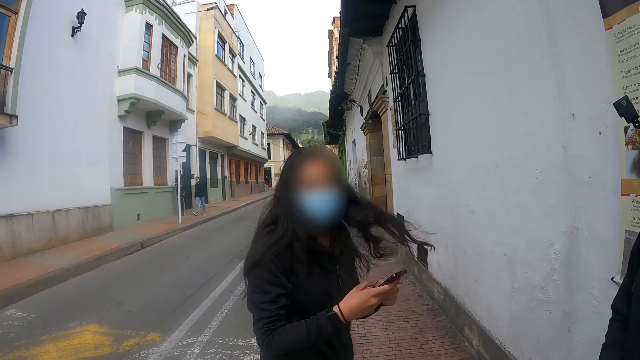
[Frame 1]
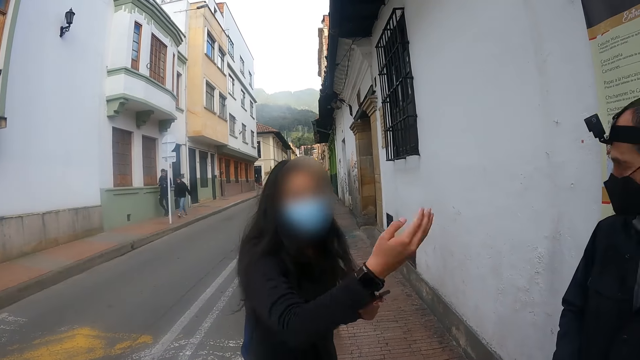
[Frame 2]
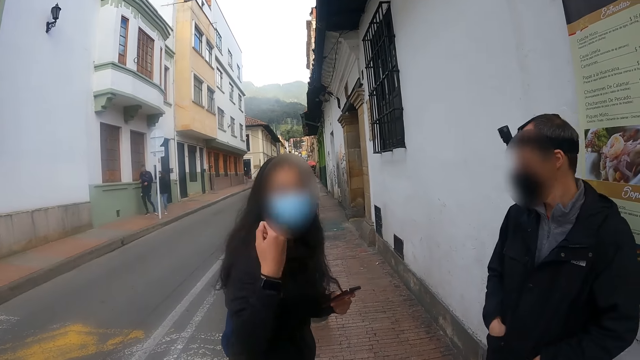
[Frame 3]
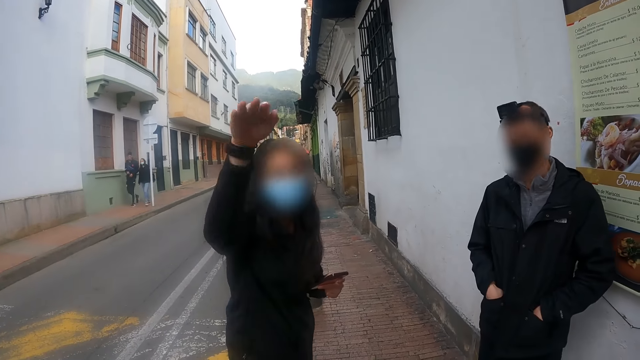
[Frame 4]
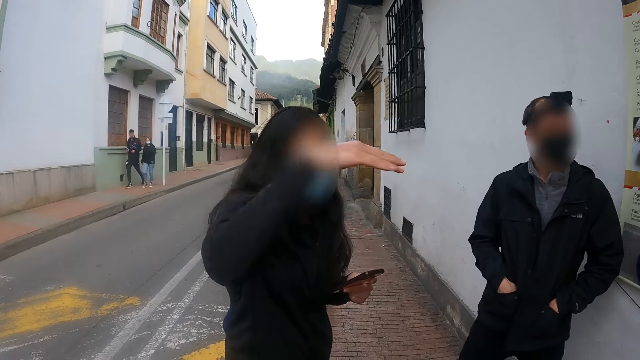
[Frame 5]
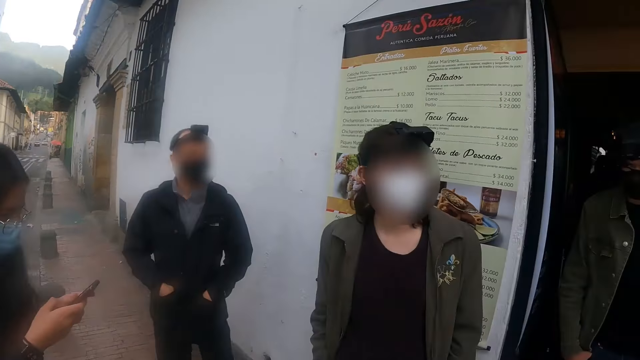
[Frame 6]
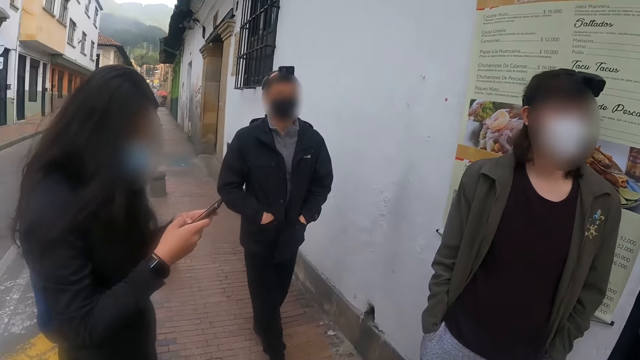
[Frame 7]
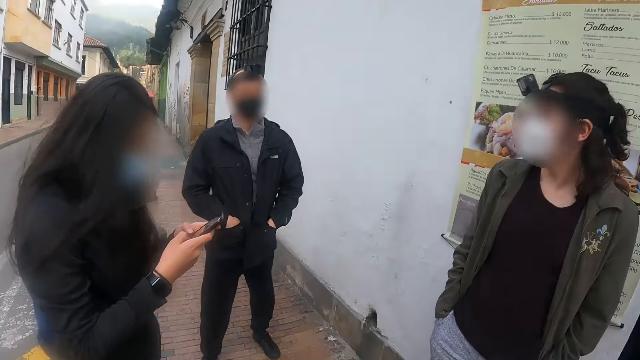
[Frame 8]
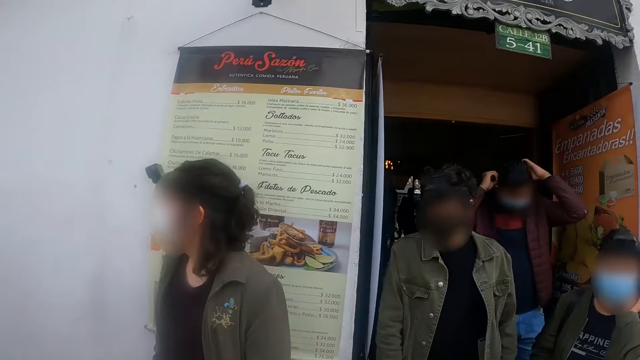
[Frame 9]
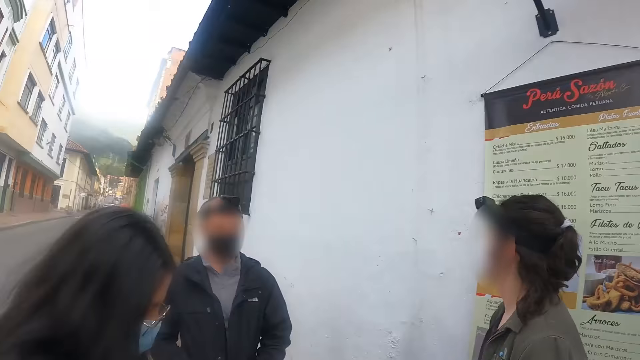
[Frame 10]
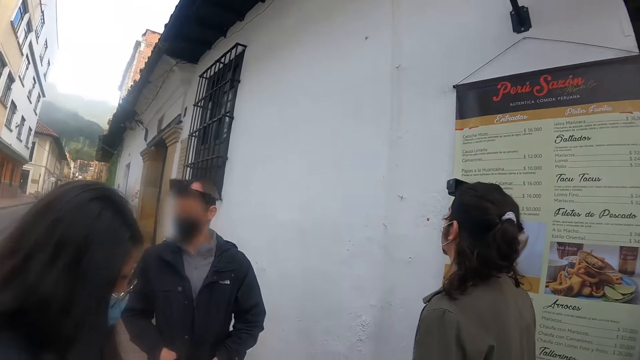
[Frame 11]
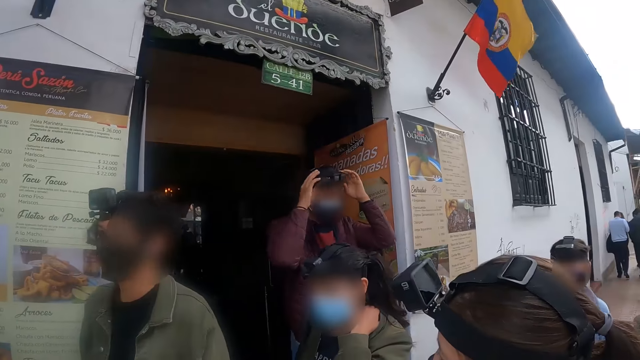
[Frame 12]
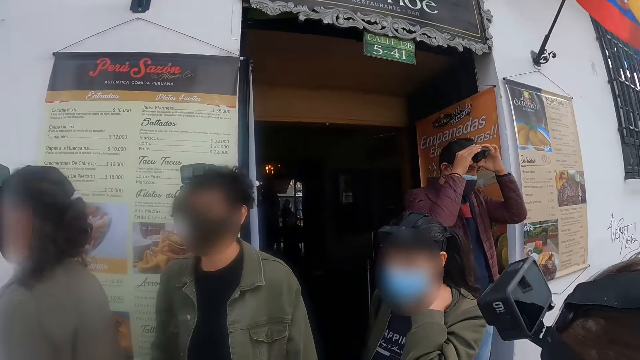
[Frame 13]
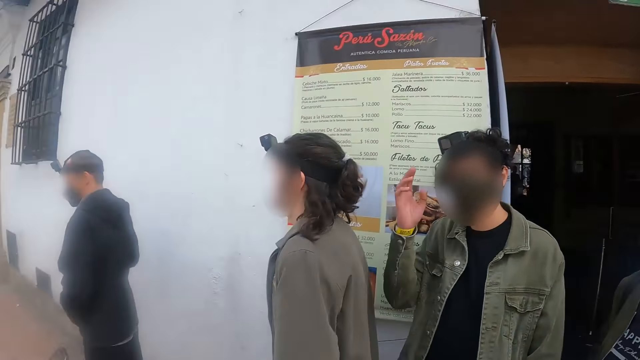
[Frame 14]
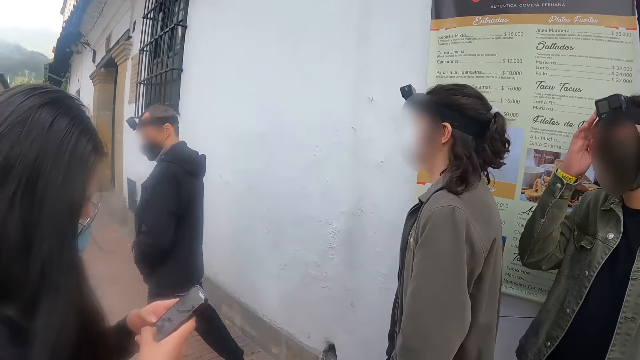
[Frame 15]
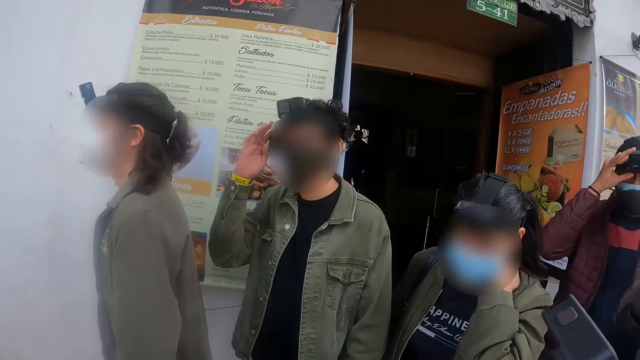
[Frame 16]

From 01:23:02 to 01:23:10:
The camera wearer interacts with a woman. They look around.

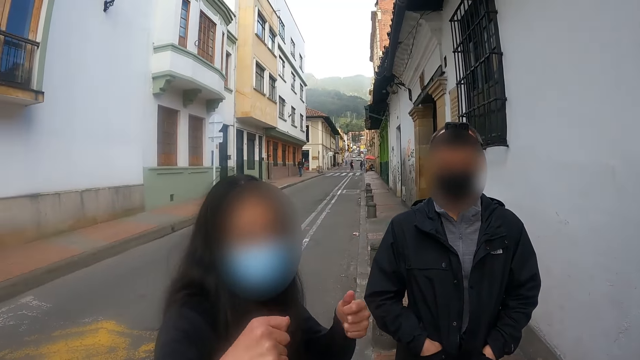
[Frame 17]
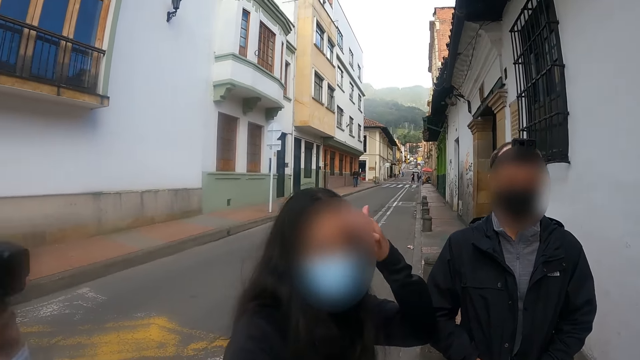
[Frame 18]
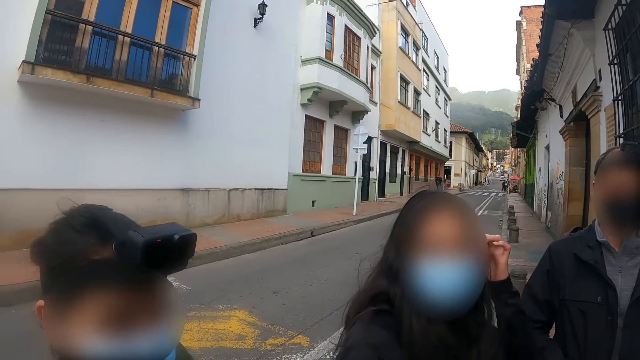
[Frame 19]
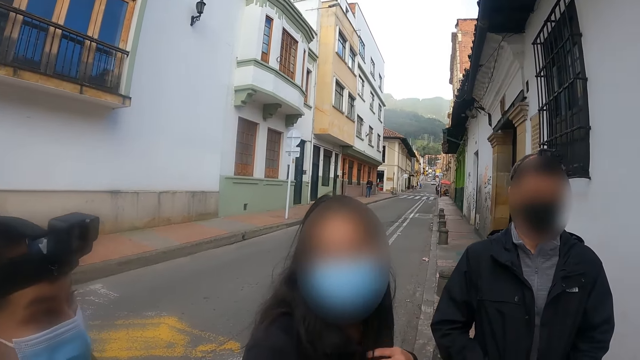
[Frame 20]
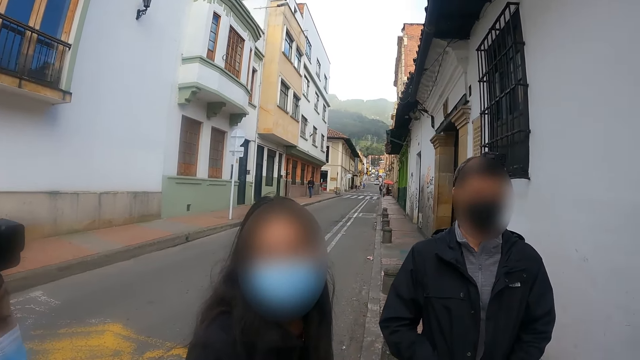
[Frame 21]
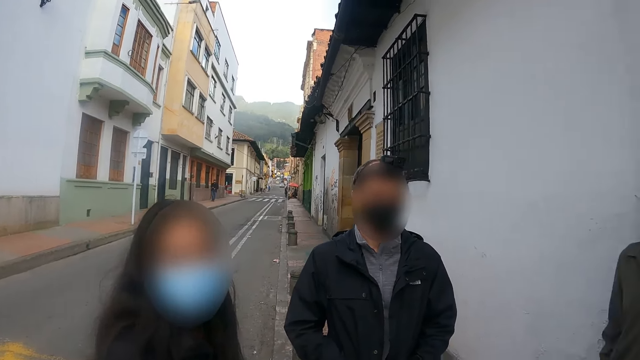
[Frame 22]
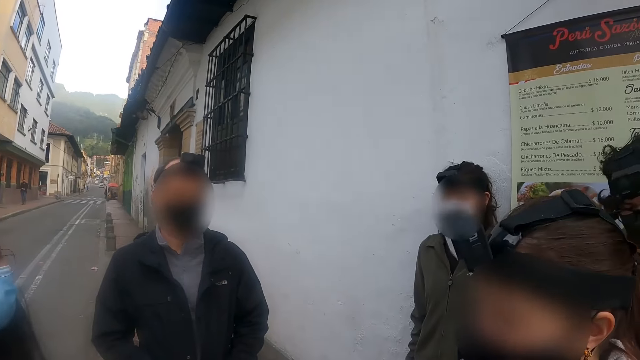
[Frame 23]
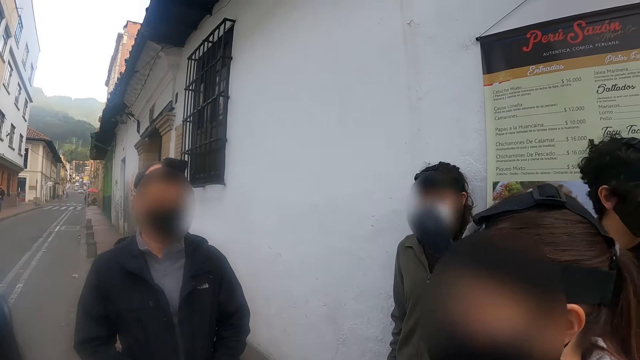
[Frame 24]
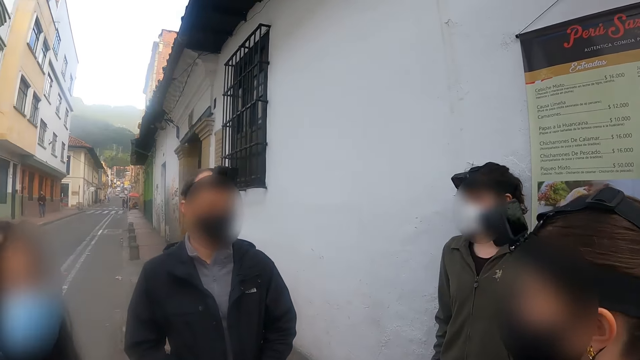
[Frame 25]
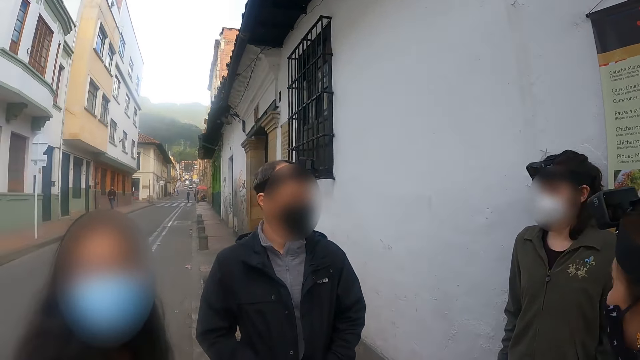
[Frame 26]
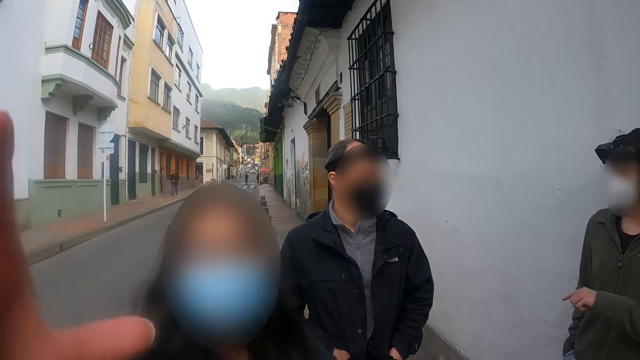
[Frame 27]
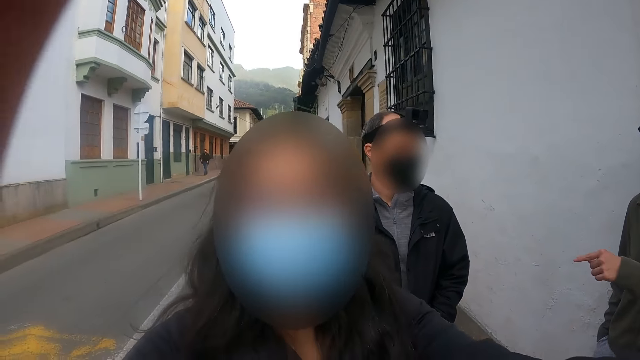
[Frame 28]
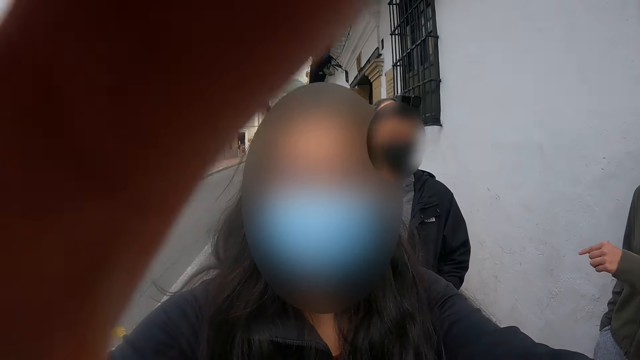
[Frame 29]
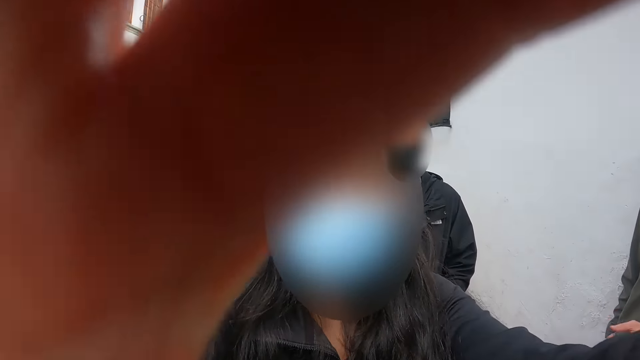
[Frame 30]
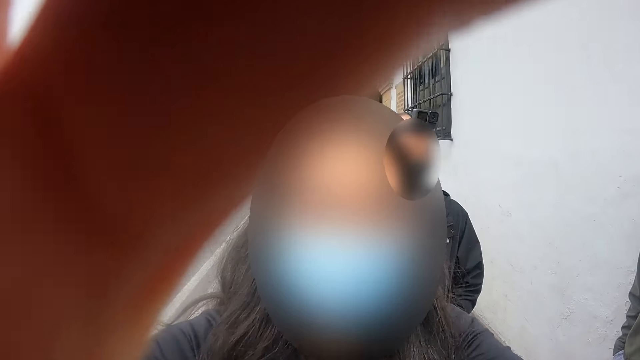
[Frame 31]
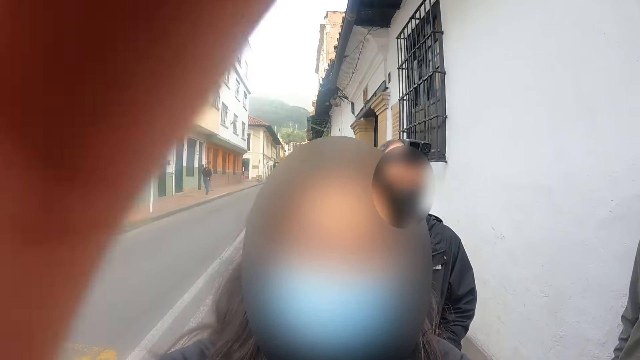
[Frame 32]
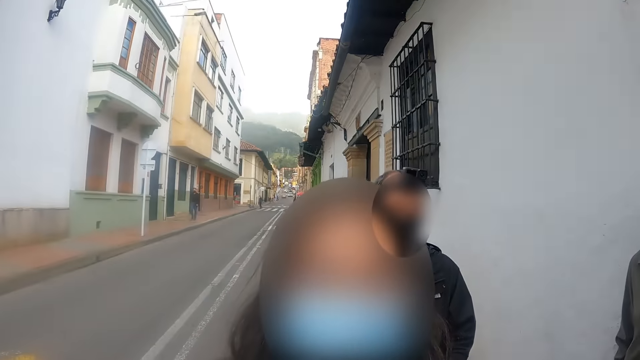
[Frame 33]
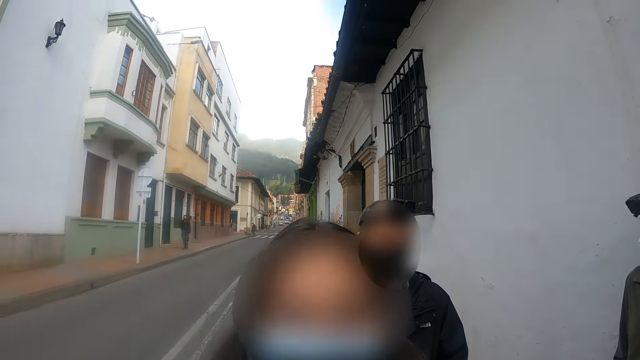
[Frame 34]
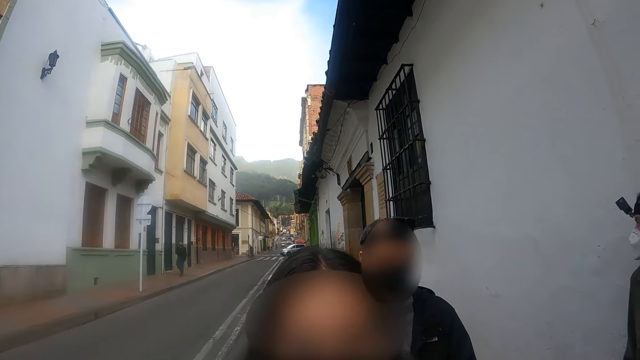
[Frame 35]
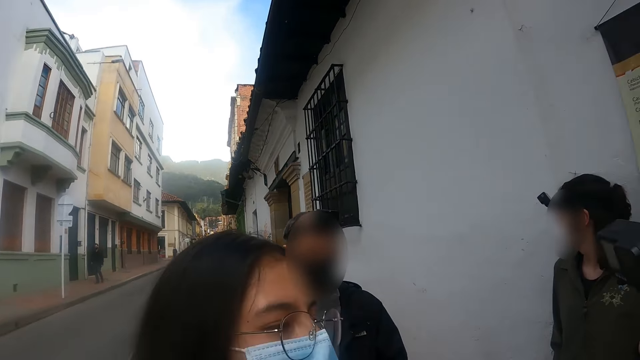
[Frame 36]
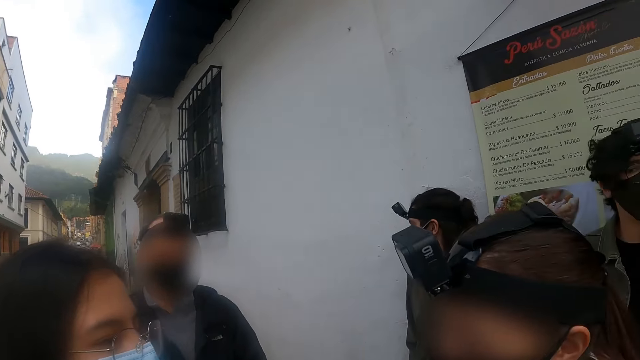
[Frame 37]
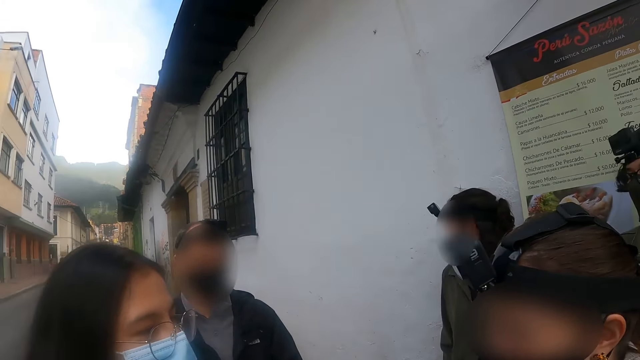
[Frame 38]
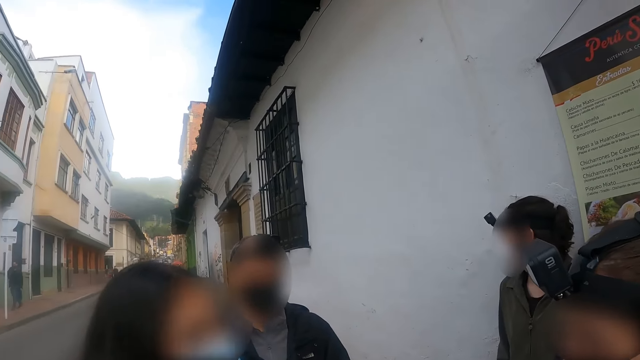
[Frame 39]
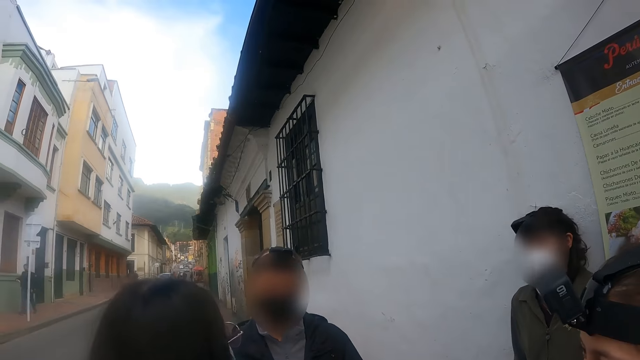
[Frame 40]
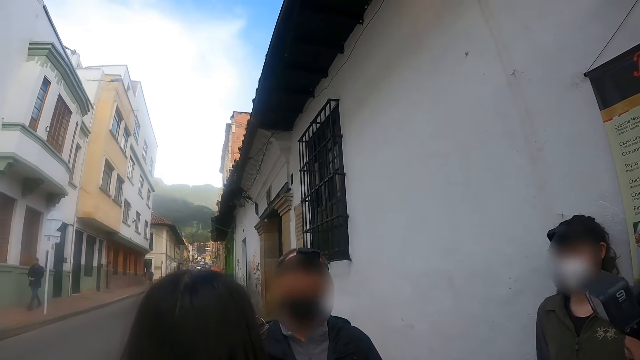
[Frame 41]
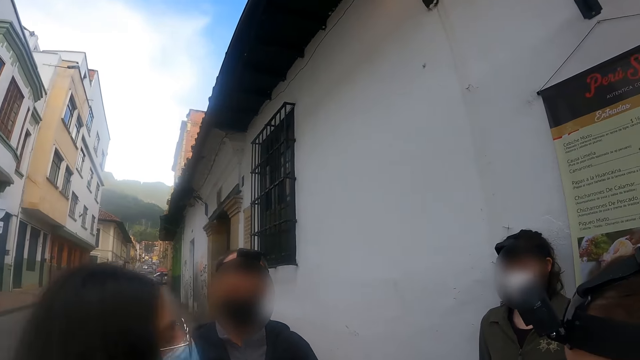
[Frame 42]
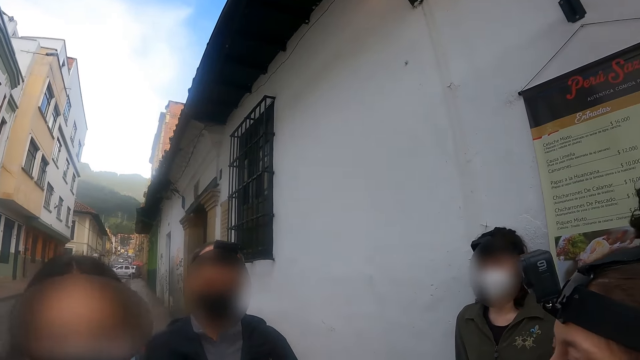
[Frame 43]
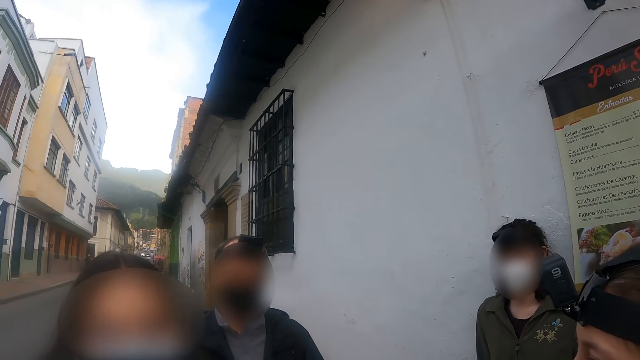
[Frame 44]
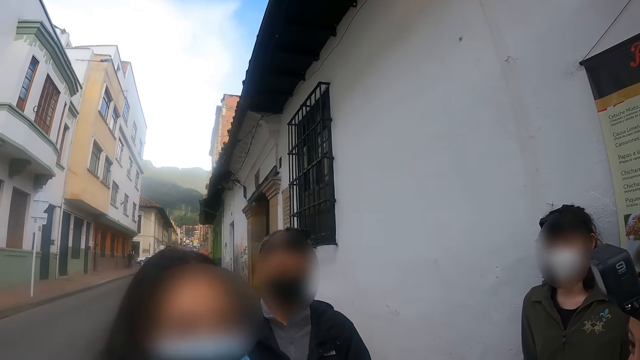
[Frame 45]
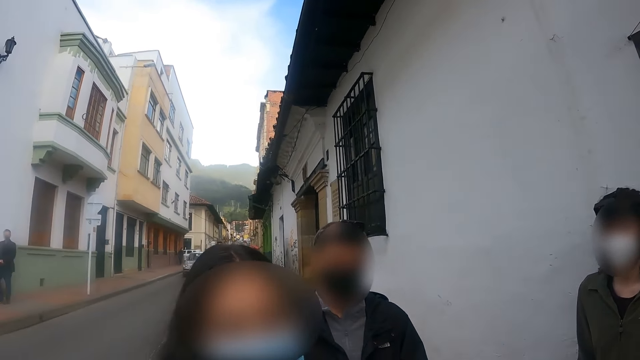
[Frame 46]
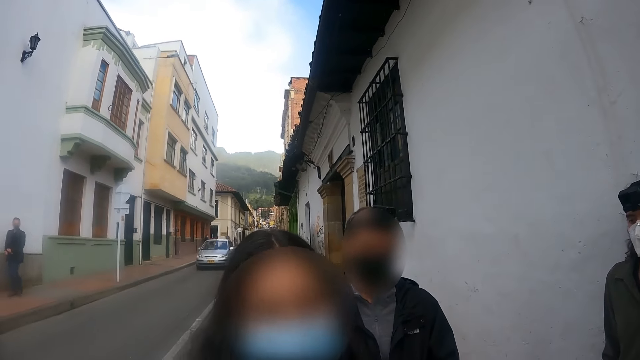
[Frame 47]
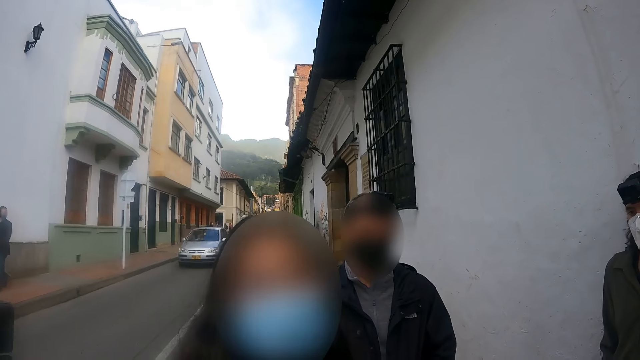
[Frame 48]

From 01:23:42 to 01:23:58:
The camera wearer interacts. They look around. They raise the hand. They look around.
